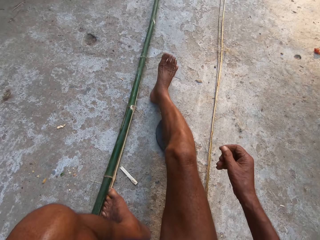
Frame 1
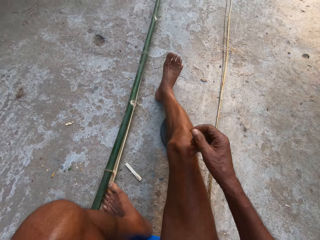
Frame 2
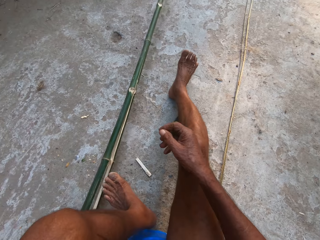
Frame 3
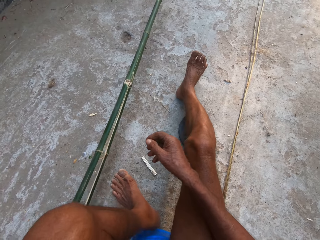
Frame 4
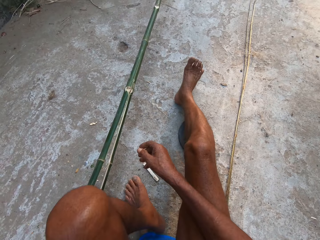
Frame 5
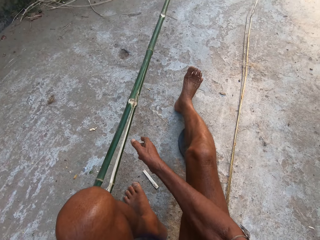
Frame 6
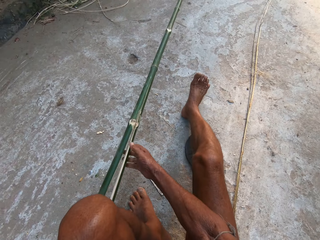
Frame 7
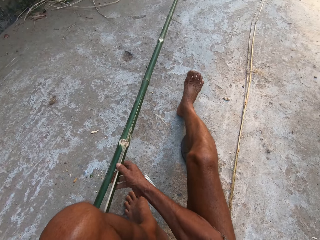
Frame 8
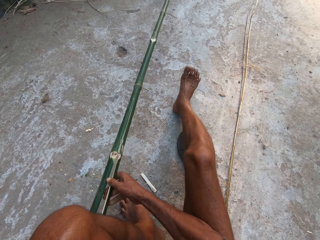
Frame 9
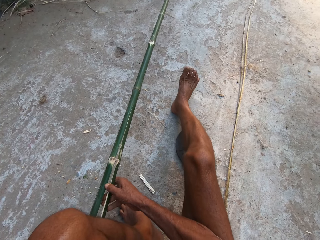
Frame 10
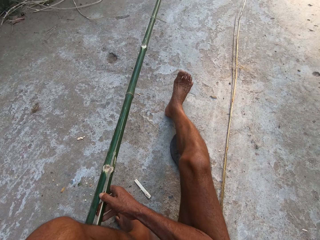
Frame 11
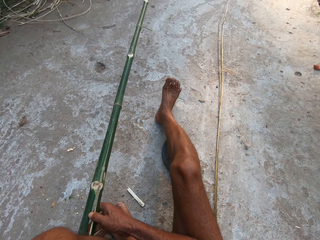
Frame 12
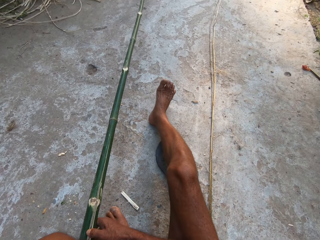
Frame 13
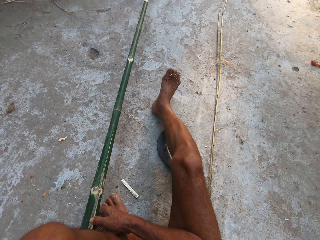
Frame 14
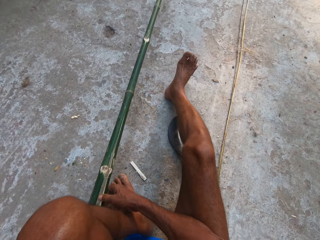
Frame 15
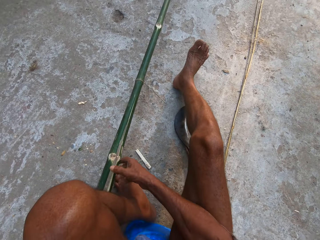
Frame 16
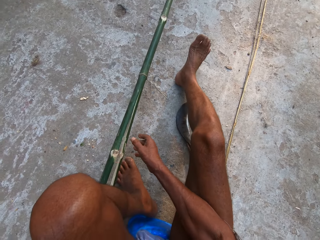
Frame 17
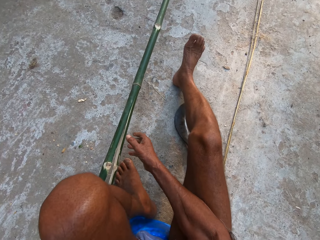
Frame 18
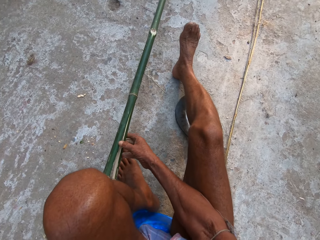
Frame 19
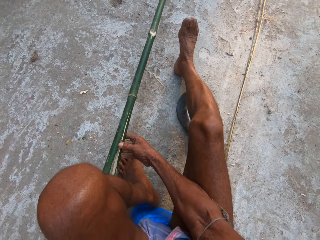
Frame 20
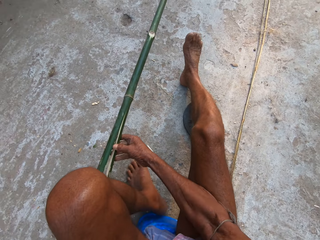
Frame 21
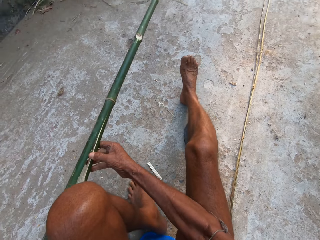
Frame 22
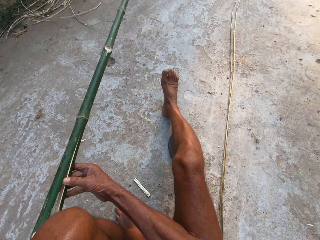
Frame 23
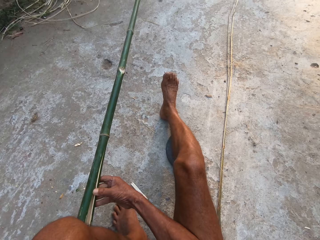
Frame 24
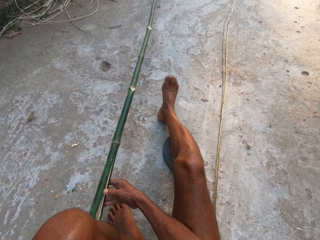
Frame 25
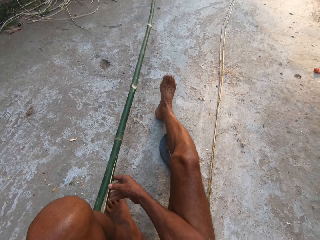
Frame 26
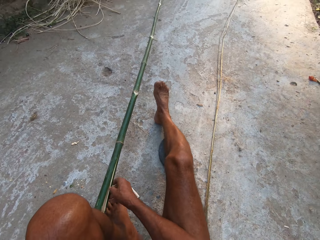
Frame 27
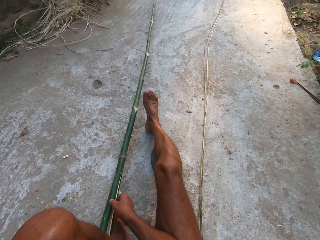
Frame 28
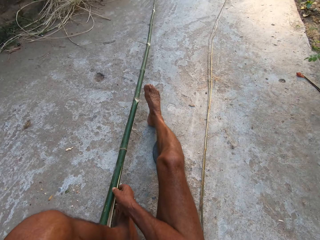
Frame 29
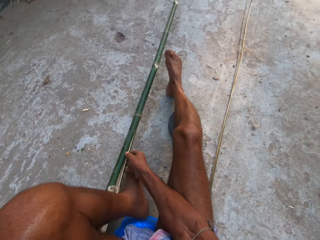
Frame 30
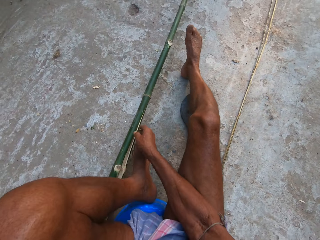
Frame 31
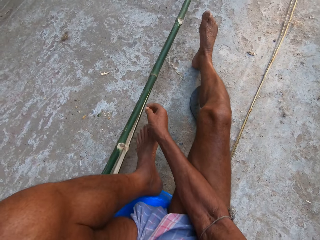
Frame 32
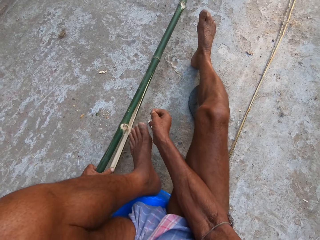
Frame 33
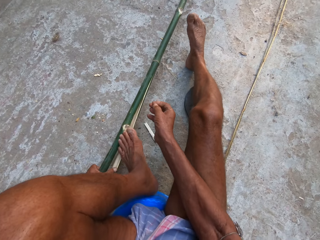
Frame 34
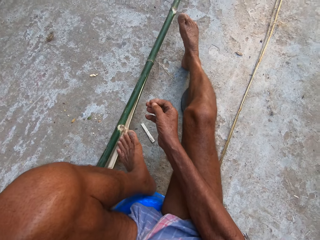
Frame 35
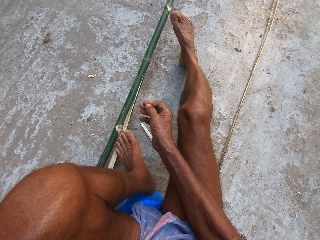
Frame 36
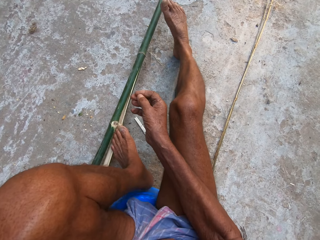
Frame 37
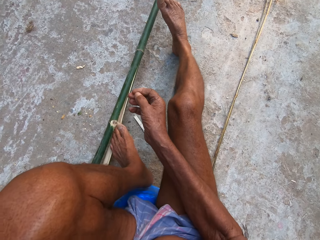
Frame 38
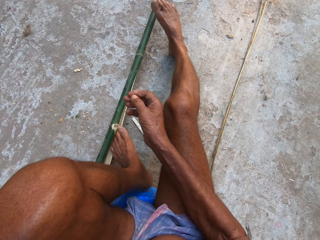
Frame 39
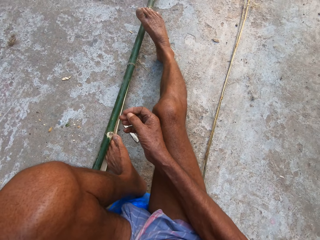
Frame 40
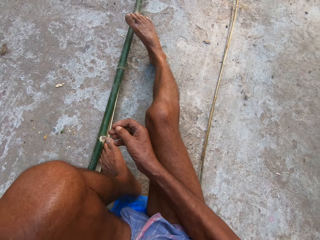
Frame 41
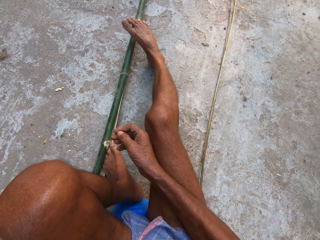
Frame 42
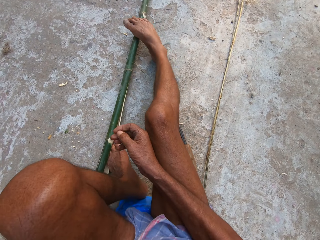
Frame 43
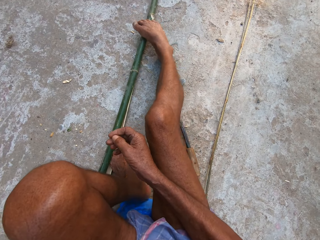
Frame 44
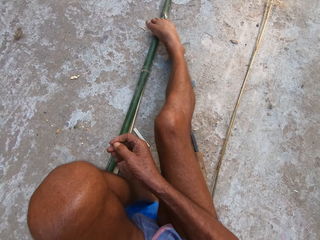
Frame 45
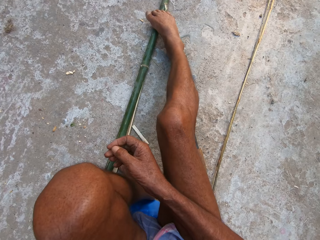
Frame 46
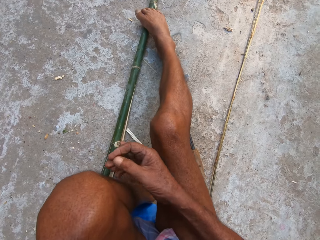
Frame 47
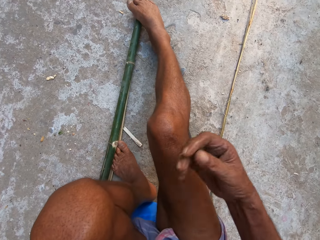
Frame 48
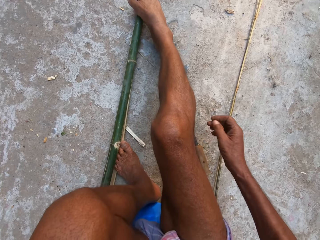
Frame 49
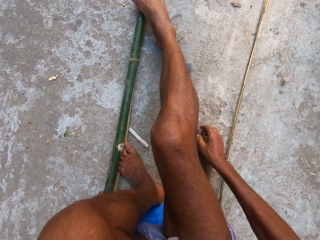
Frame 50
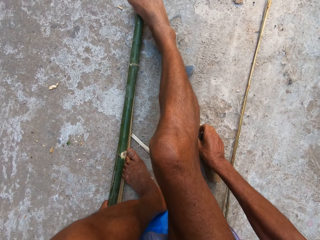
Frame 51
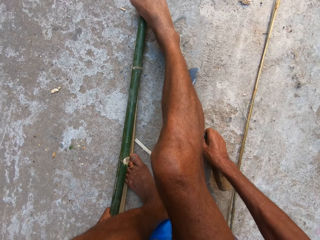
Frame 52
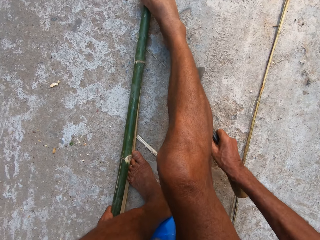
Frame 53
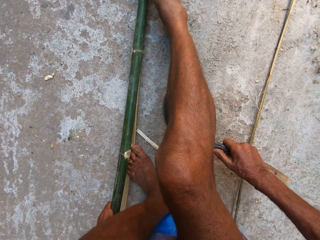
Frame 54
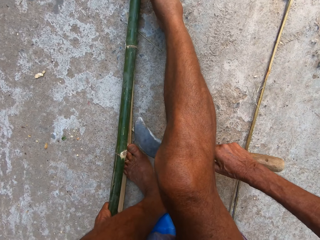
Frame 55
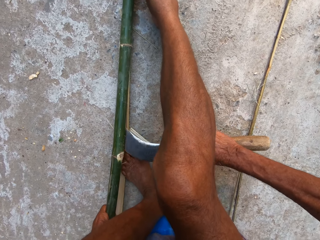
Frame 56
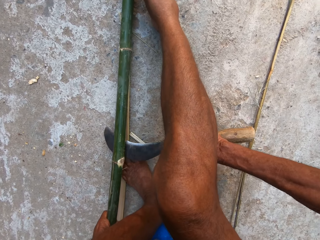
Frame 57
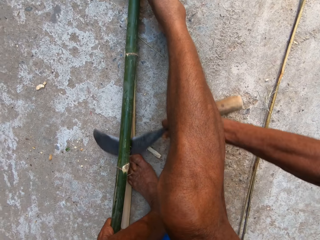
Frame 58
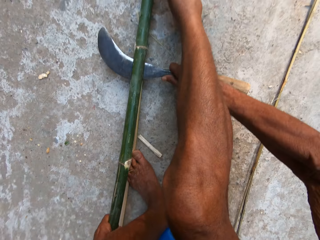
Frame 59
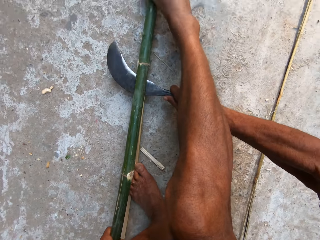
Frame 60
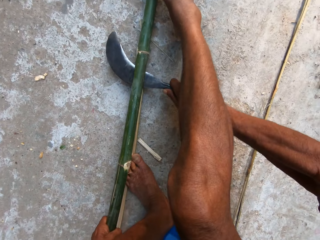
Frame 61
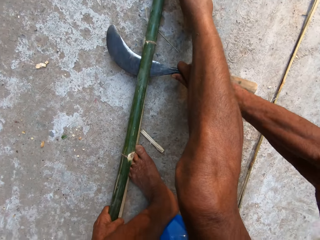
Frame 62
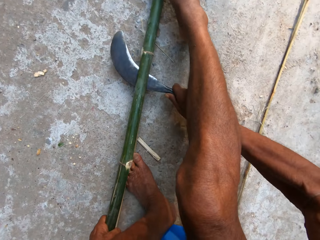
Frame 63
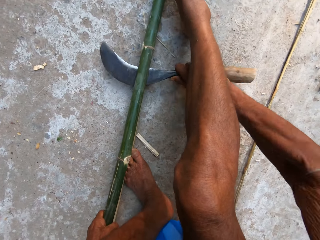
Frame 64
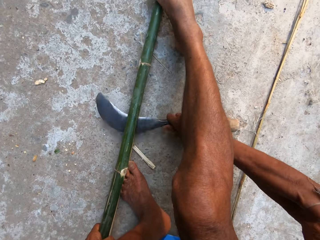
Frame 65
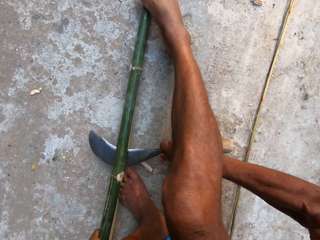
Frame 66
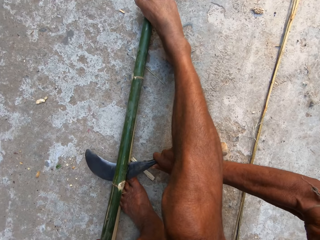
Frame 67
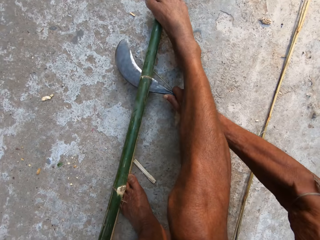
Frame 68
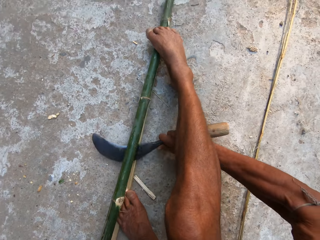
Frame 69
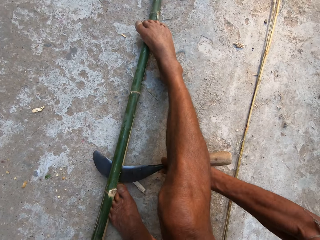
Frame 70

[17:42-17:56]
The camera wearer removes the bamboo stick under his feet with his left hand. He adjusts the bamboo stick with both hands. He pulls the bamboo stick with both hands. He holds the bamboo stick to the ground with his feet. He steps on the bamboo stick with the left leg. He picks up the knife on the ground with his right hand. He cuts the bamboo stick with the knife in his right hand.

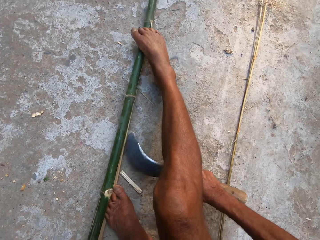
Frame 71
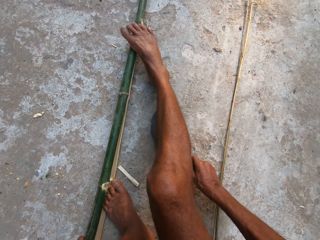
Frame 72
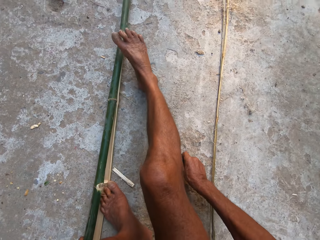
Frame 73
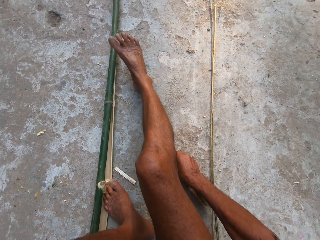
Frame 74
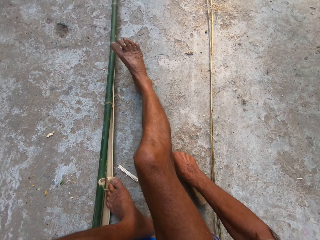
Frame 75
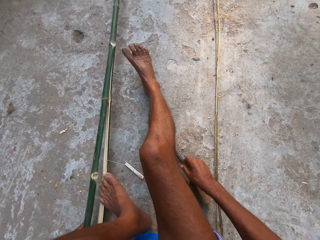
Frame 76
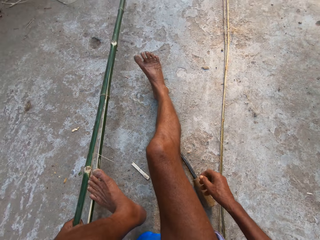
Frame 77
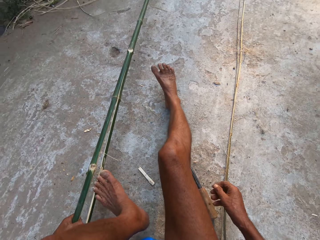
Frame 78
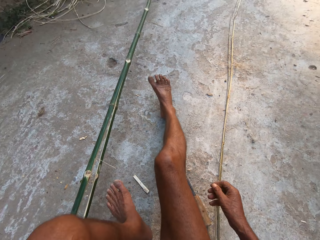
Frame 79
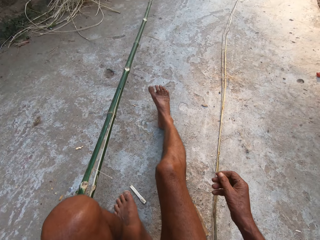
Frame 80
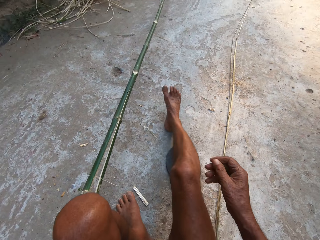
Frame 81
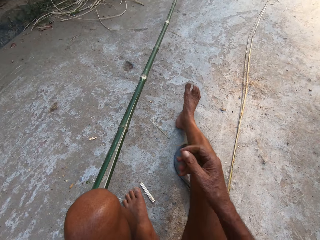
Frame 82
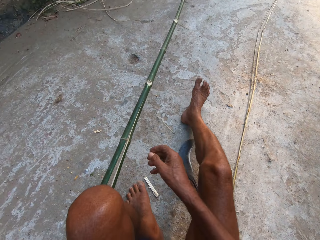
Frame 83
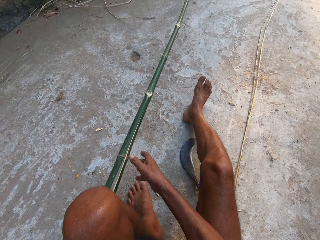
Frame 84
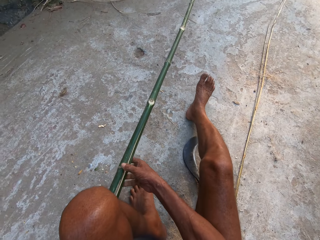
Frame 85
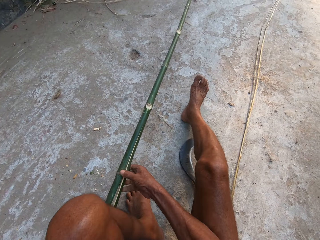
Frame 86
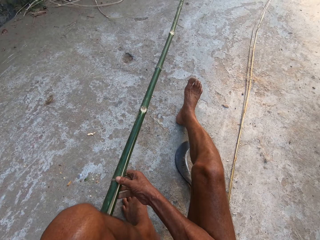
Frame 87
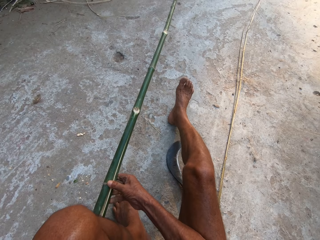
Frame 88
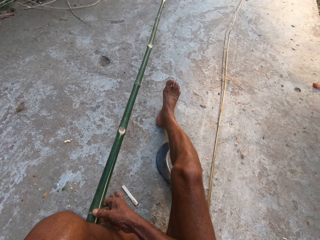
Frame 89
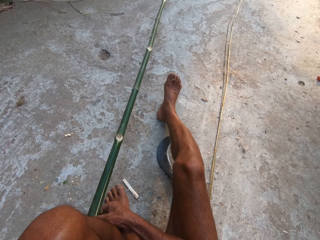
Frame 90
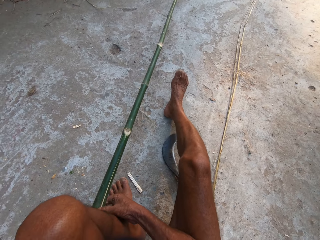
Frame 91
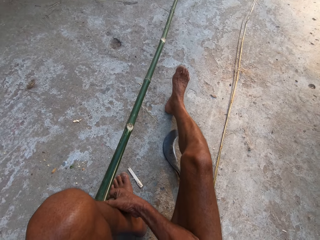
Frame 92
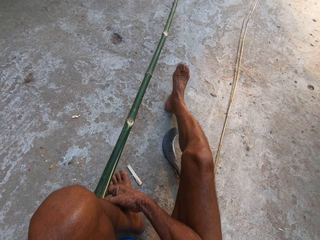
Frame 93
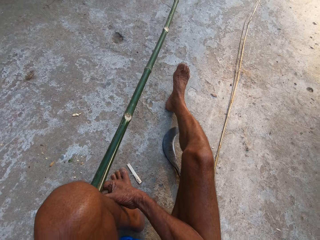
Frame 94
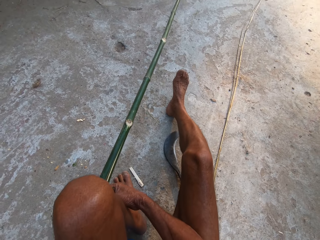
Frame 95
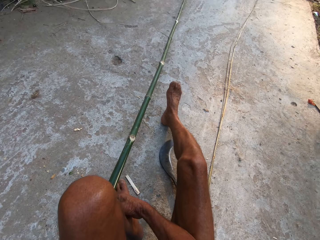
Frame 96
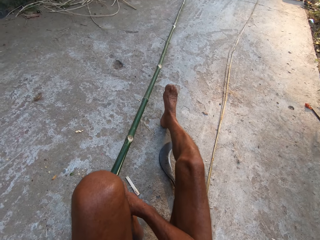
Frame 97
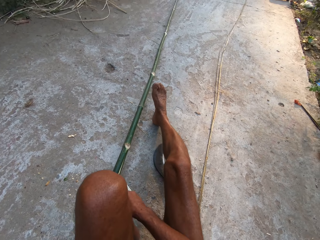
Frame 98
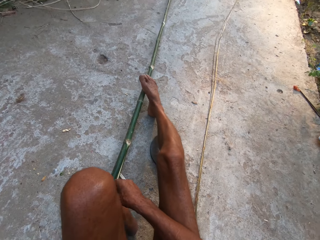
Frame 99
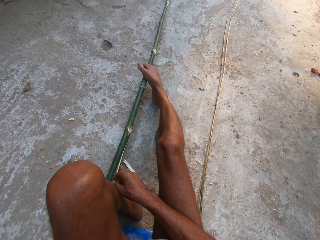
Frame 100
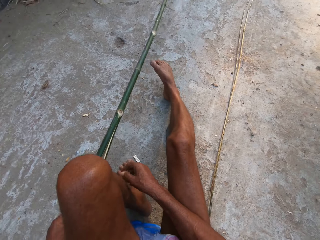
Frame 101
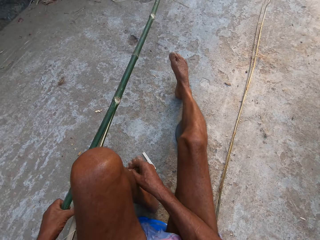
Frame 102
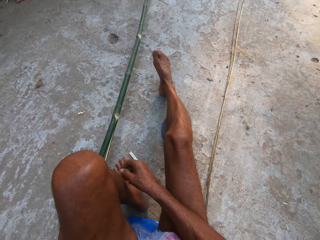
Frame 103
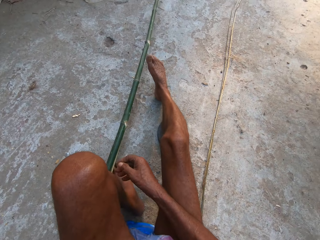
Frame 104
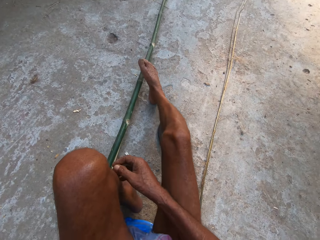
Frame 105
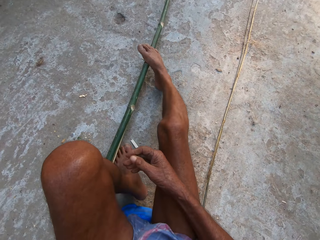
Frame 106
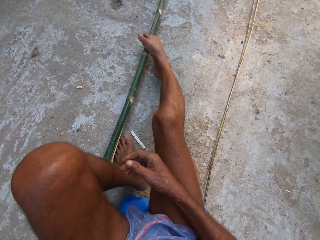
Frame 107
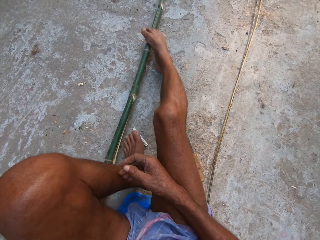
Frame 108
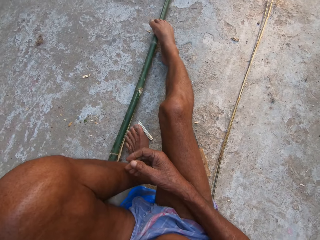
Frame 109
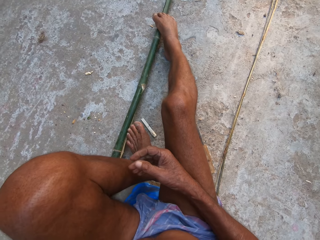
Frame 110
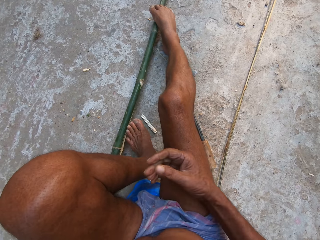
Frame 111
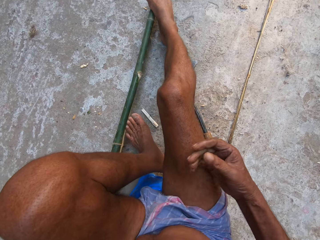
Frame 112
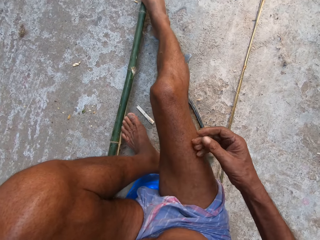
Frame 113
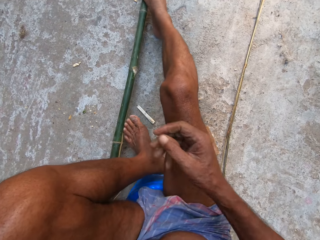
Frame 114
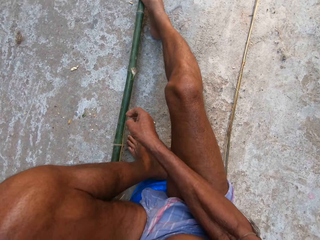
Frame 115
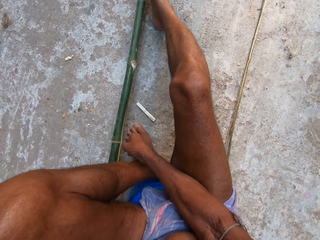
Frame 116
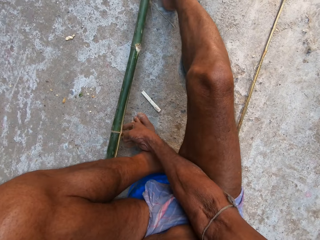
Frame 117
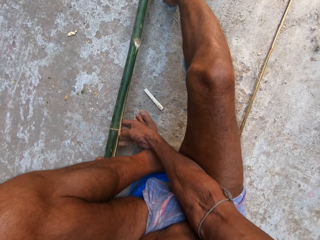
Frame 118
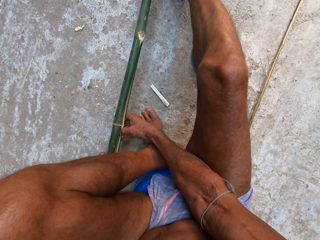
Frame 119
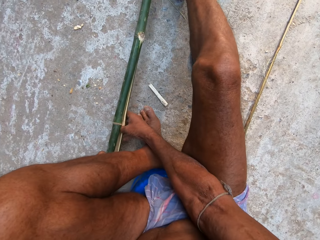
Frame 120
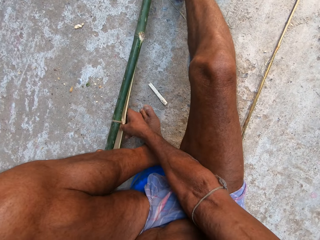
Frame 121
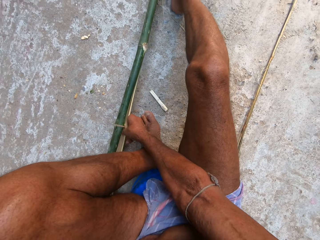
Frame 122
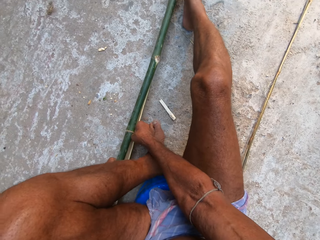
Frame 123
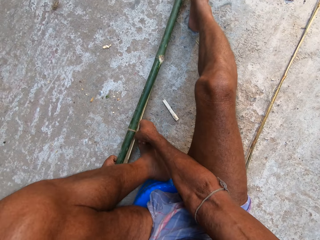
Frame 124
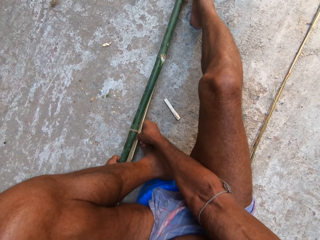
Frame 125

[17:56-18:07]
The camera wearer puts the knife in his right hand on the ground. He removes the bamboo stick under his feet with his left hand. He pulls the bamboo stick with the left hand. He adjusts the bamboo stick with both hands. He pulls the bamboo stick with both hands. He holds the bamboo stick to the ground with his feet. He adjusts the bamboo stick with both hands. He separates the bamboo stick with both hands.
